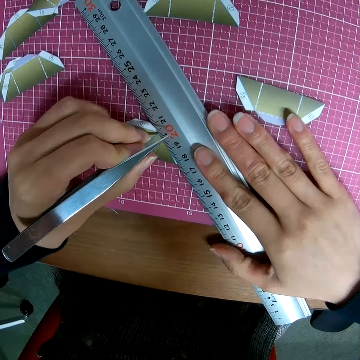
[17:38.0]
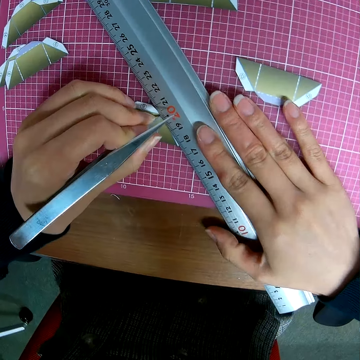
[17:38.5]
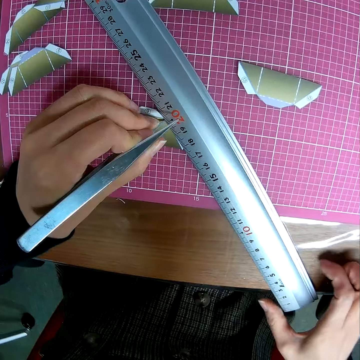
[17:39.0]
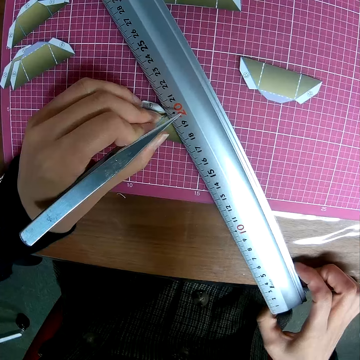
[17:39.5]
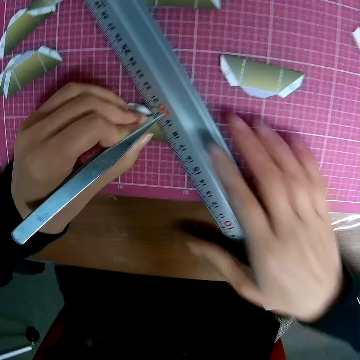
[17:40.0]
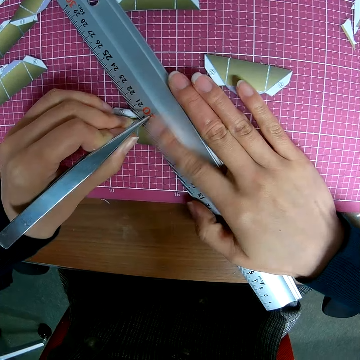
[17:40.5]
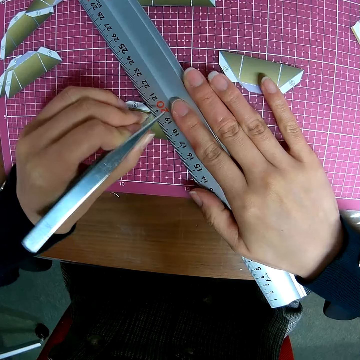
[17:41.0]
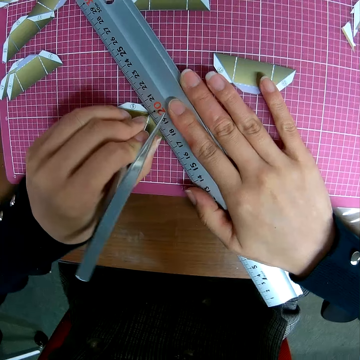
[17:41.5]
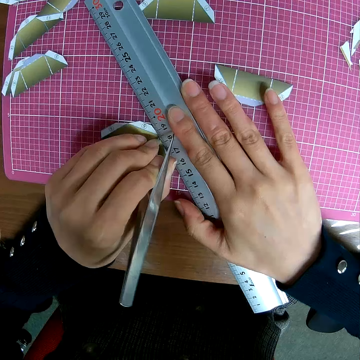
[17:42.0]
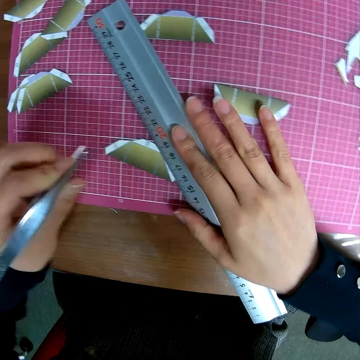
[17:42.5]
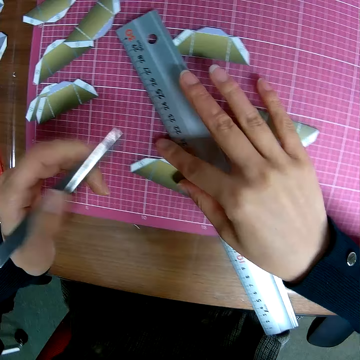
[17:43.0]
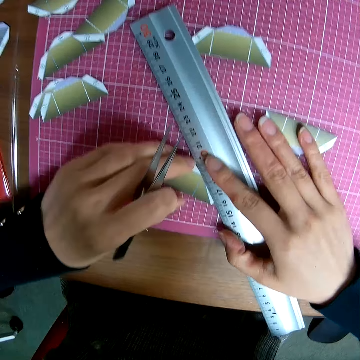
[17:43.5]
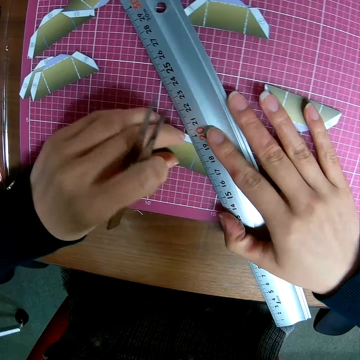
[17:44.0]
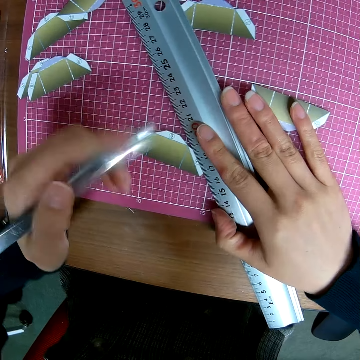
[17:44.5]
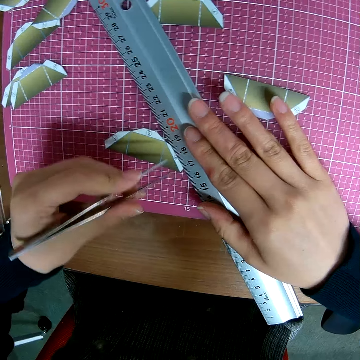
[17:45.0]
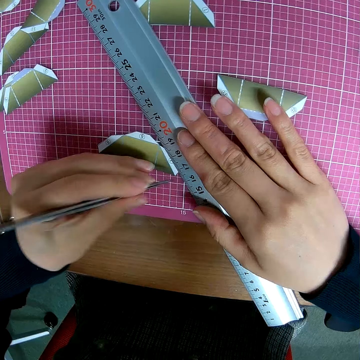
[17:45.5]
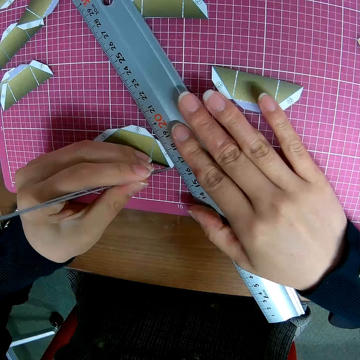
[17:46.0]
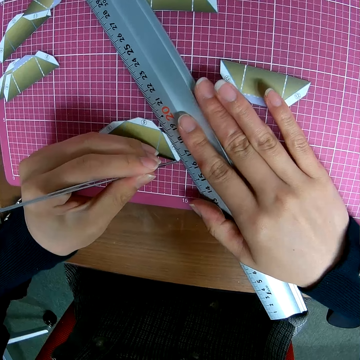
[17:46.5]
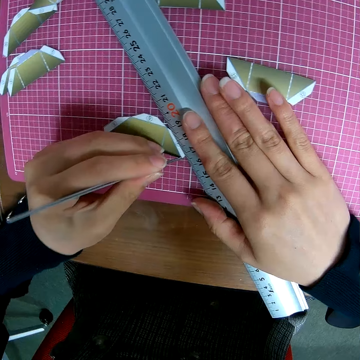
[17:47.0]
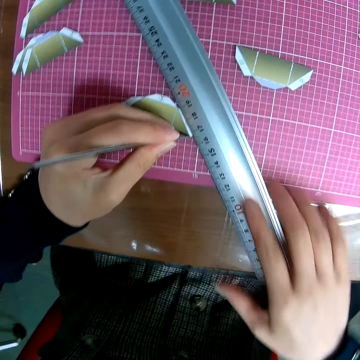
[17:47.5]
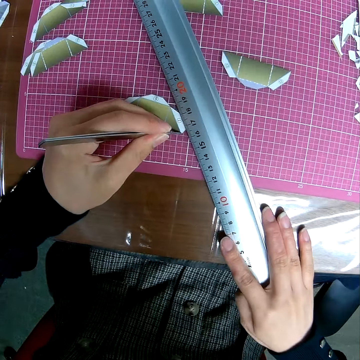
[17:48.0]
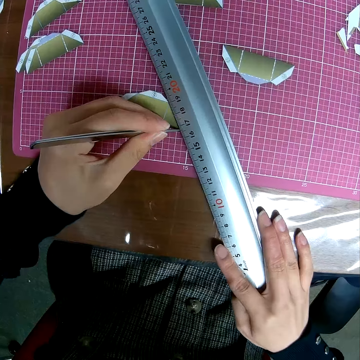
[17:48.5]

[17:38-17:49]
The camera wearer makes a line on a piece of crafting paper. They move a ruler. They move the piece of crafting paper with a forceps. They move the piece of crafting paper.

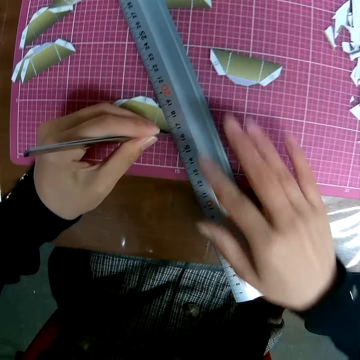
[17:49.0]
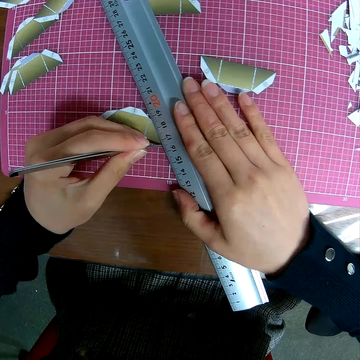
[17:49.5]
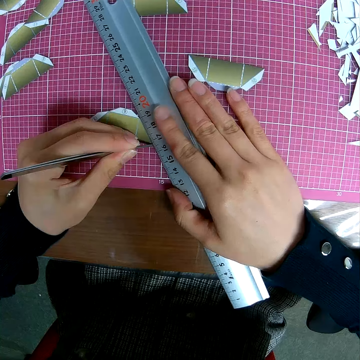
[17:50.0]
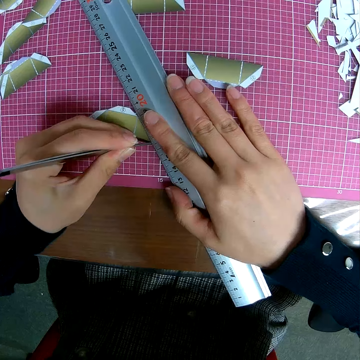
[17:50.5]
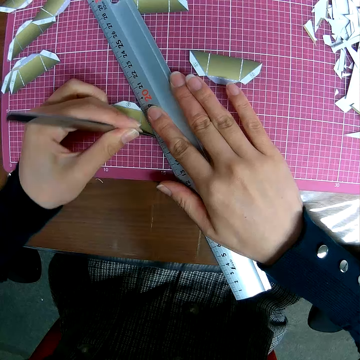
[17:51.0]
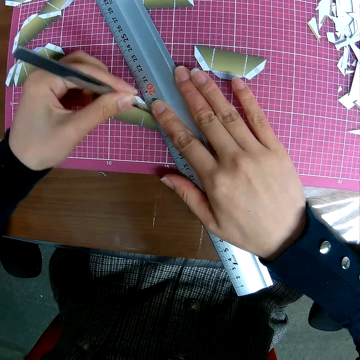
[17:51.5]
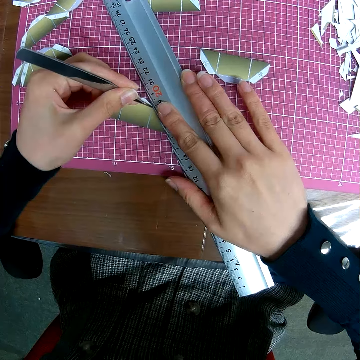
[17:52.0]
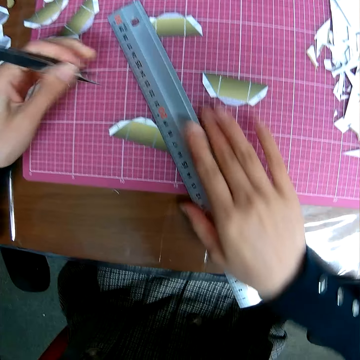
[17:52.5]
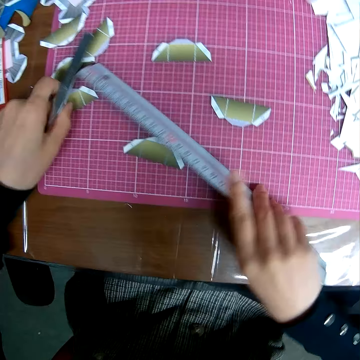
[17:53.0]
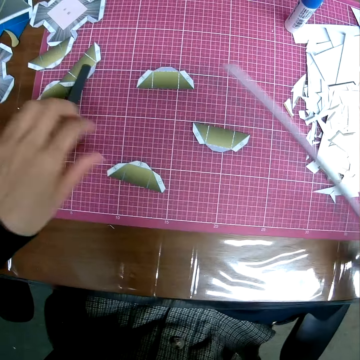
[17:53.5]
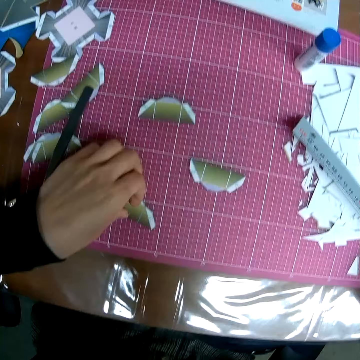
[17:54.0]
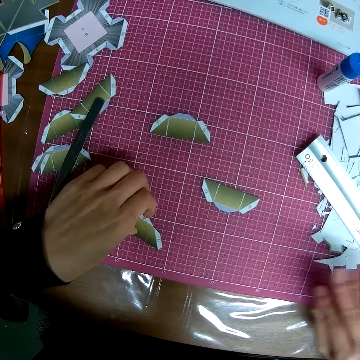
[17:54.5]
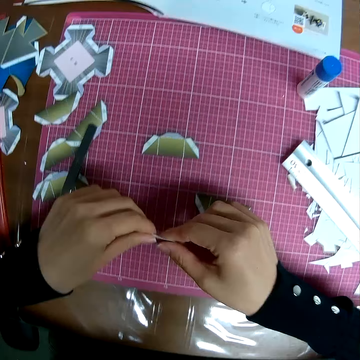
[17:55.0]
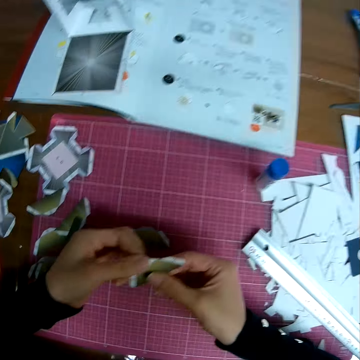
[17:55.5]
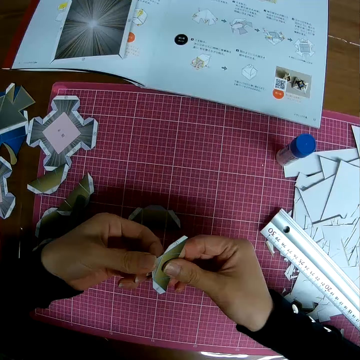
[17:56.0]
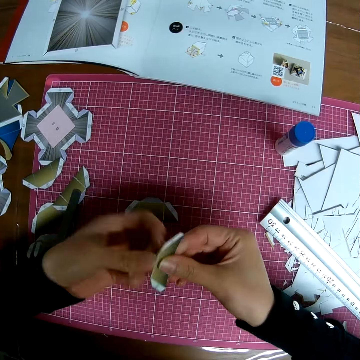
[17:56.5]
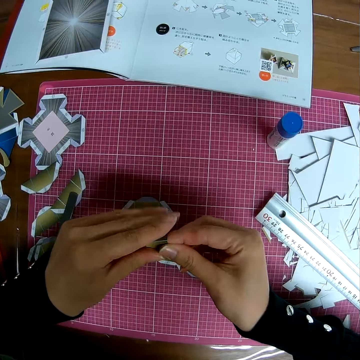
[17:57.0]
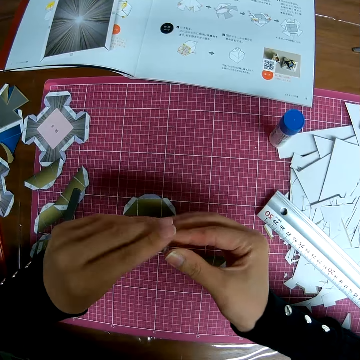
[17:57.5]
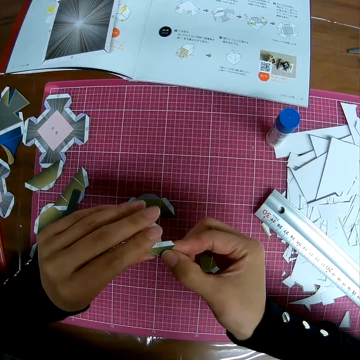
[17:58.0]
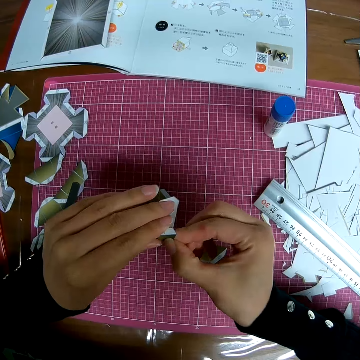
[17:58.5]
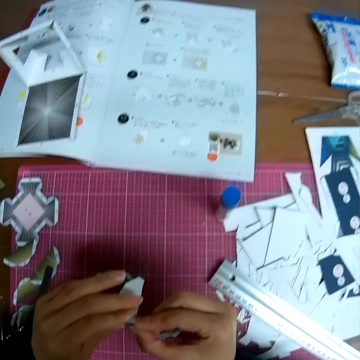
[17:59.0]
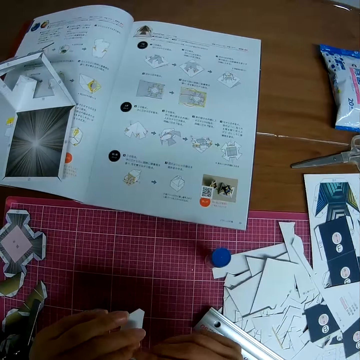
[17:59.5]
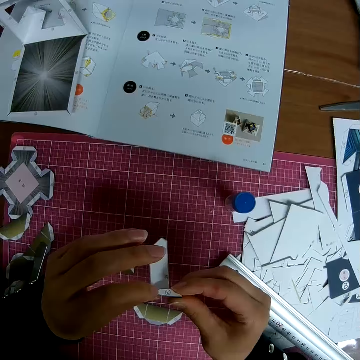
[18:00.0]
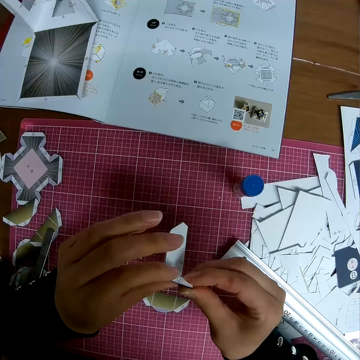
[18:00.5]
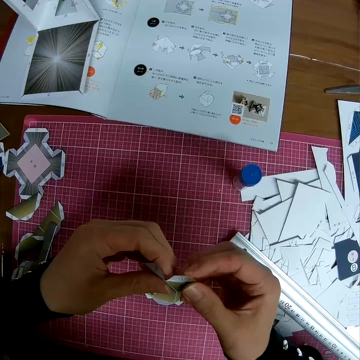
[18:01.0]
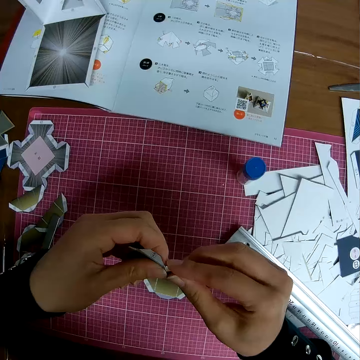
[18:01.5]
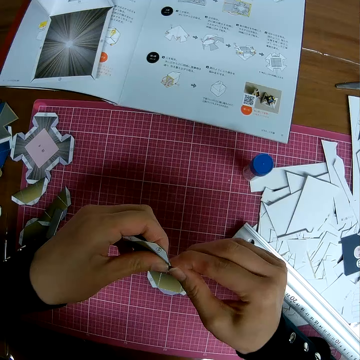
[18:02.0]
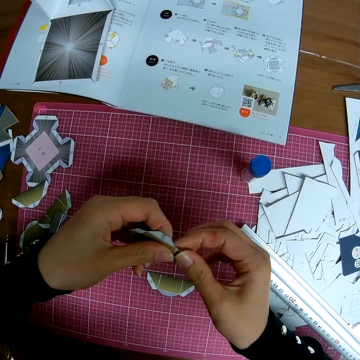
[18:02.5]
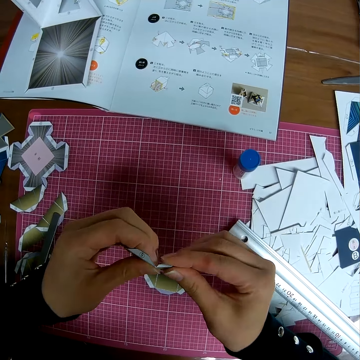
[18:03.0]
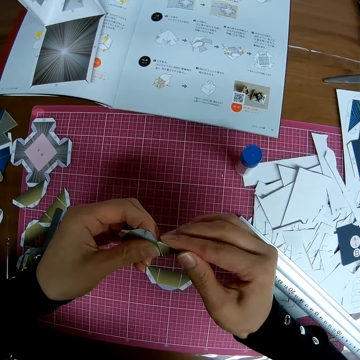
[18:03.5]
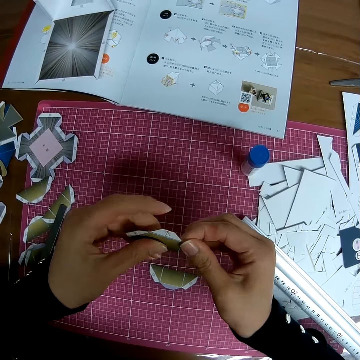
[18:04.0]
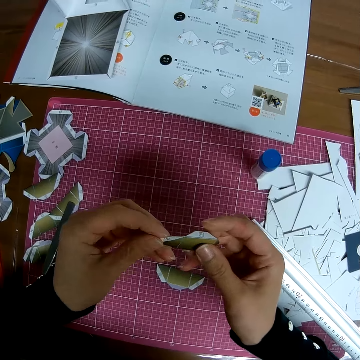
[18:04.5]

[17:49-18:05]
The camera wearer makes a line on a piece of crafting paper. He drops the picker on the self healing cutting mat. He picks up a ruler. He drops the ruler on the table. He picks up a piece of crafting paper with his hands. He adjusts the piece of paper craft in his hand. He folds the piece of crafting paper with his hands. He reads from the book on the table.

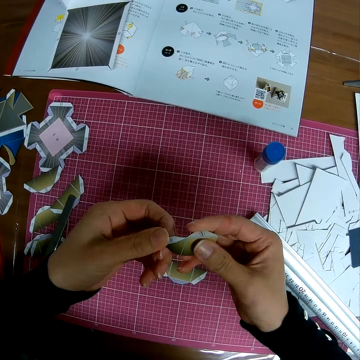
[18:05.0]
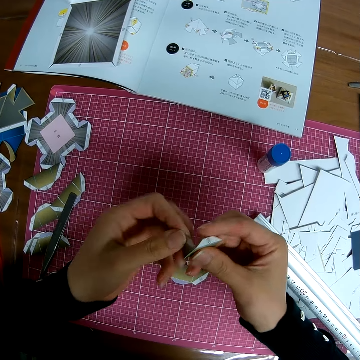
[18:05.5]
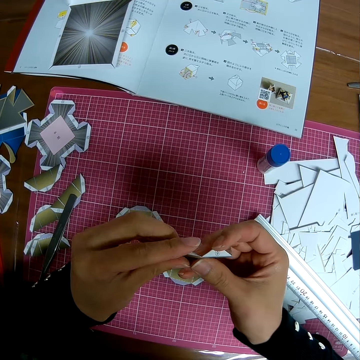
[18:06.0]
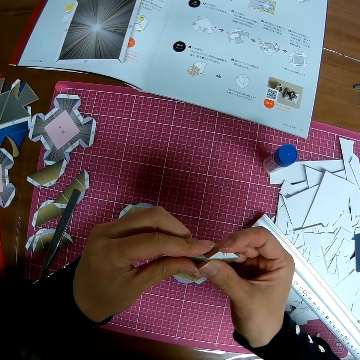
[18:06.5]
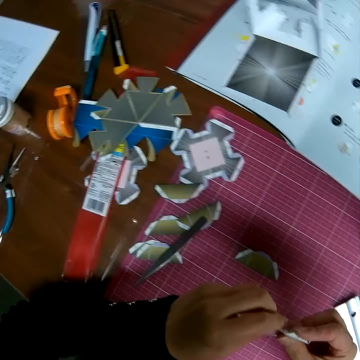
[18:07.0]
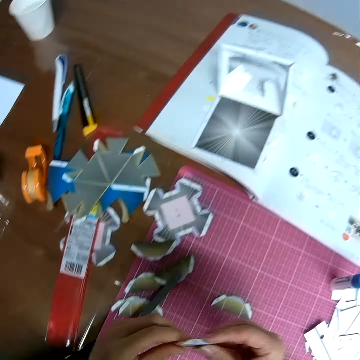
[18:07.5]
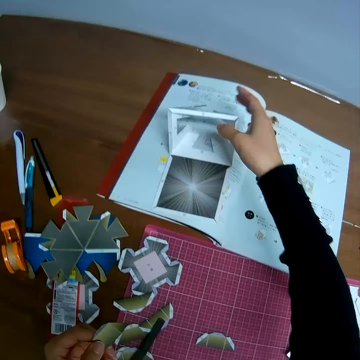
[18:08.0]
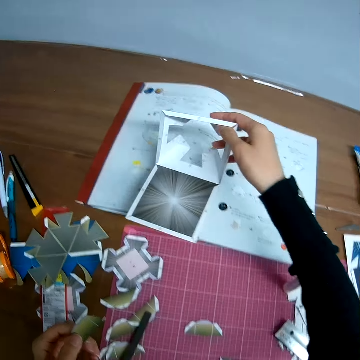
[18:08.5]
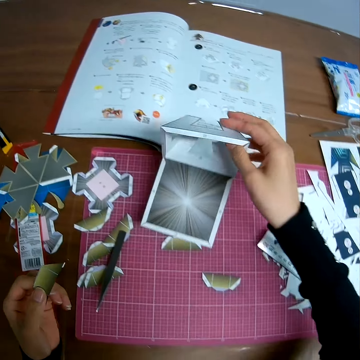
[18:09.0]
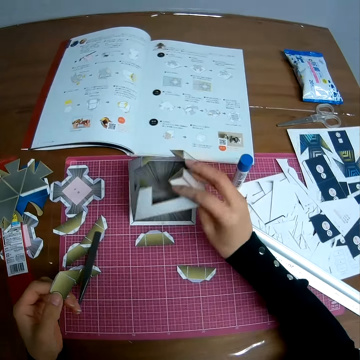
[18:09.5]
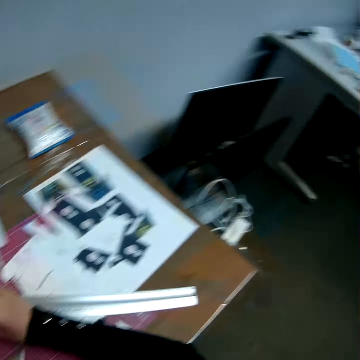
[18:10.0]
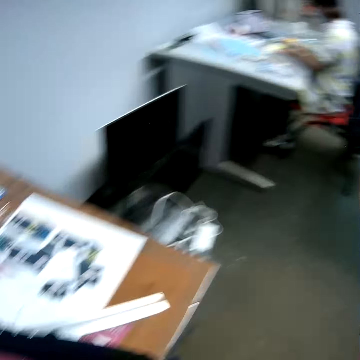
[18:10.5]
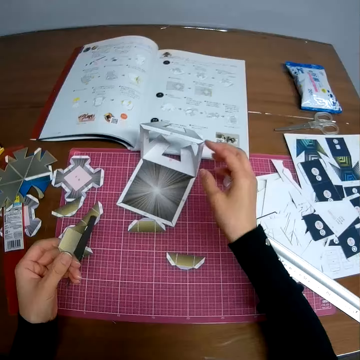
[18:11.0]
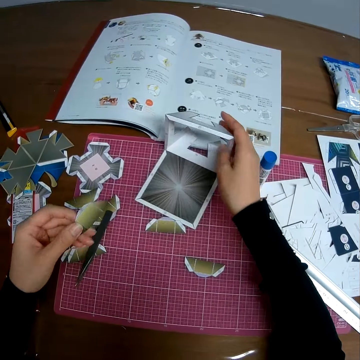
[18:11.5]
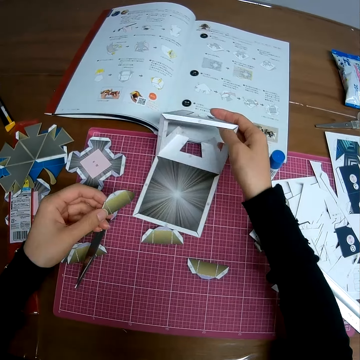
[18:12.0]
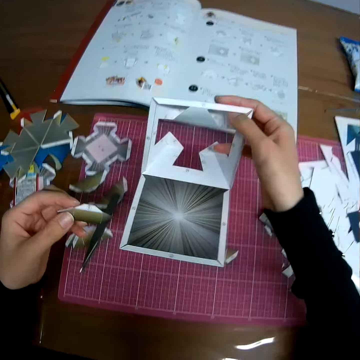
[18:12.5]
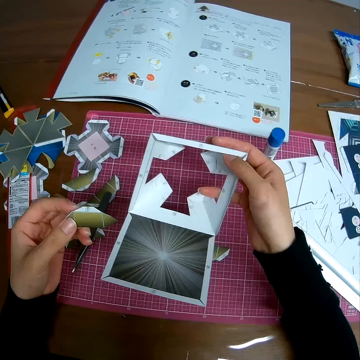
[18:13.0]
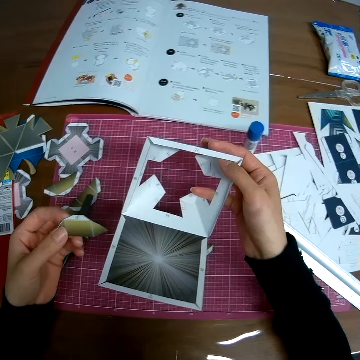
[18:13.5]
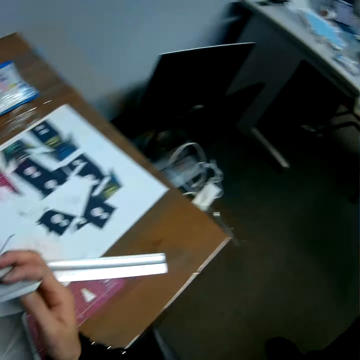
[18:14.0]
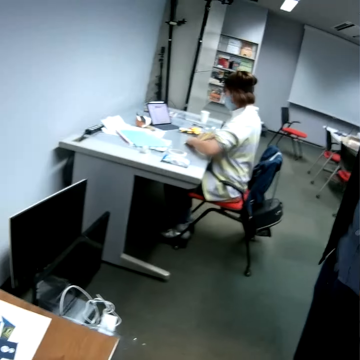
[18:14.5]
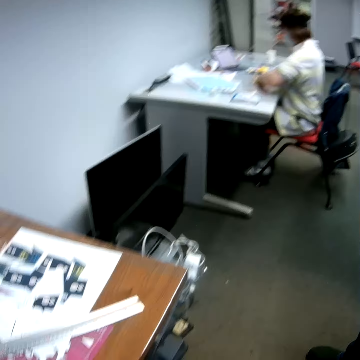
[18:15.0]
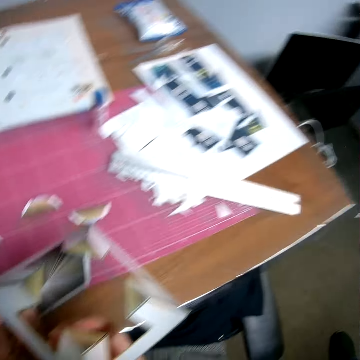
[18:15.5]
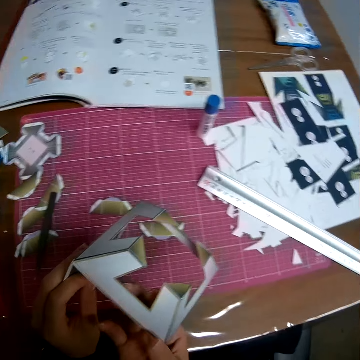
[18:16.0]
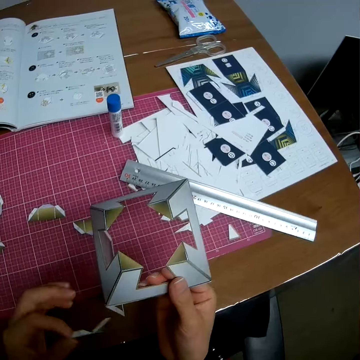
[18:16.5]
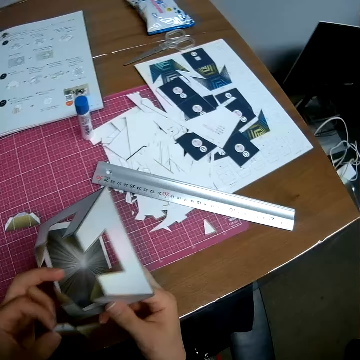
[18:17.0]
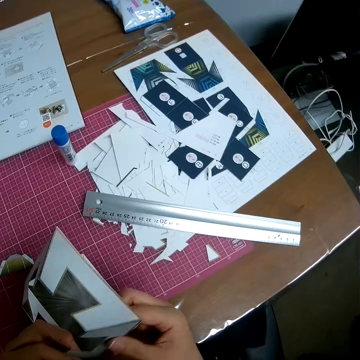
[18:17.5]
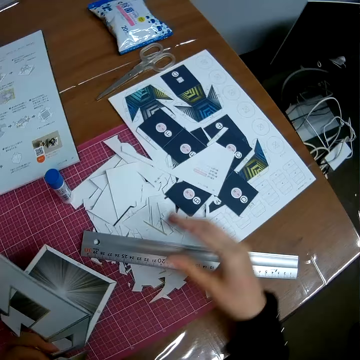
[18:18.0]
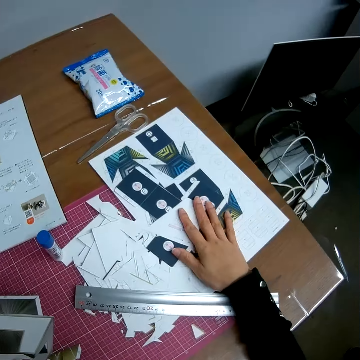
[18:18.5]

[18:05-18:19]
The camera wearer picks up the paper craft on the book with his right hand. He drops the paper craft on the self healing cutting mat. He closes the crafting paper. He looks around. He picks up the crafting paper. He looks around. He holds the handcraft in his hand.
